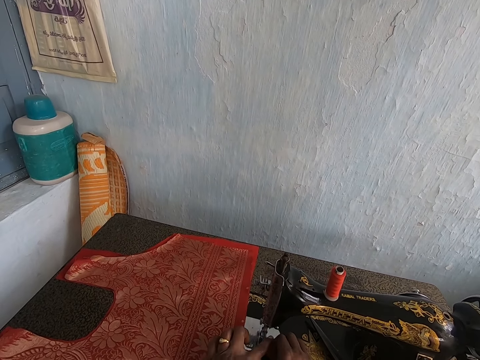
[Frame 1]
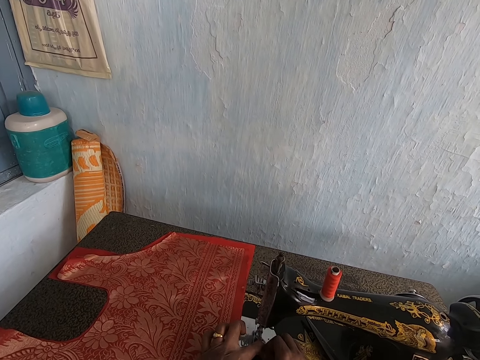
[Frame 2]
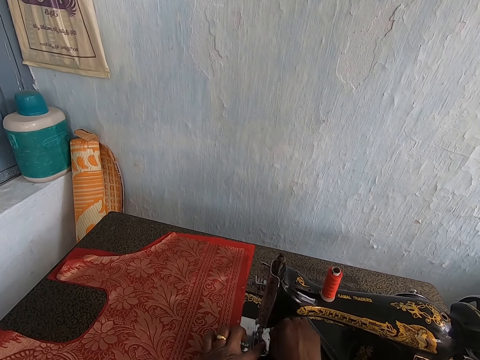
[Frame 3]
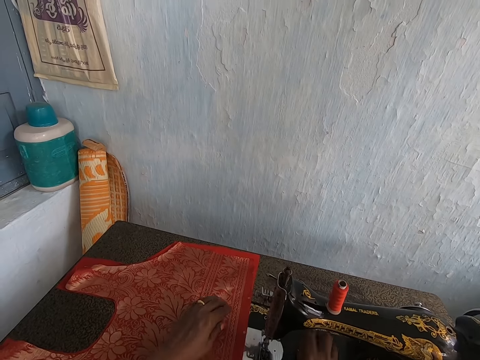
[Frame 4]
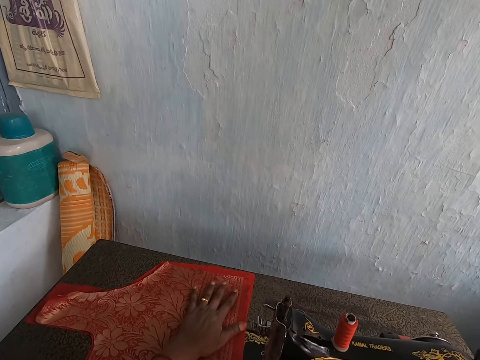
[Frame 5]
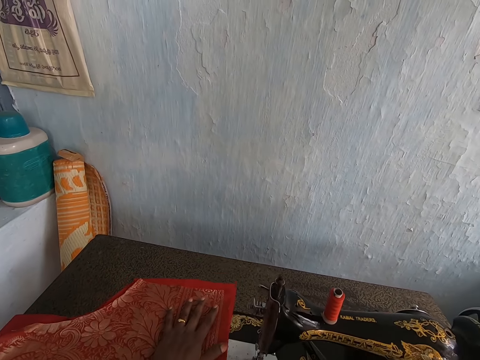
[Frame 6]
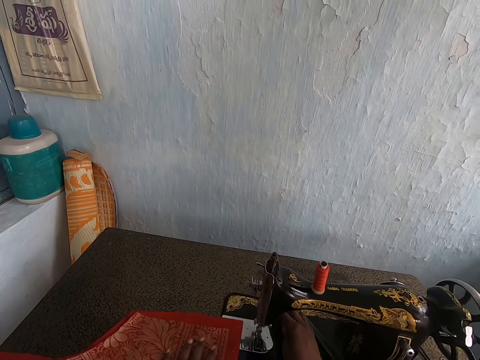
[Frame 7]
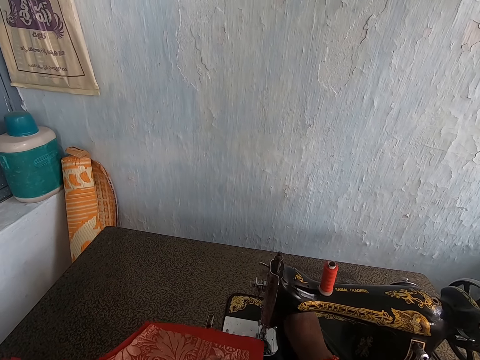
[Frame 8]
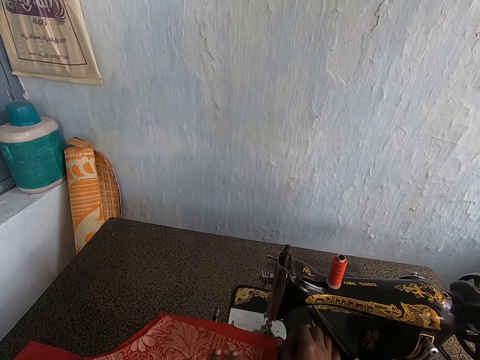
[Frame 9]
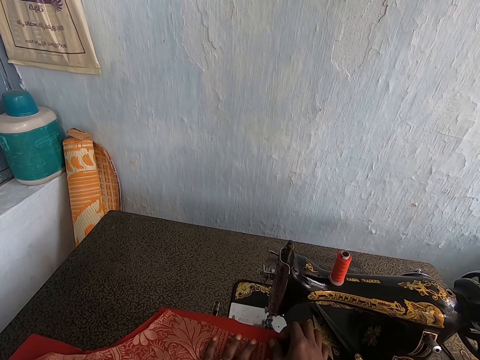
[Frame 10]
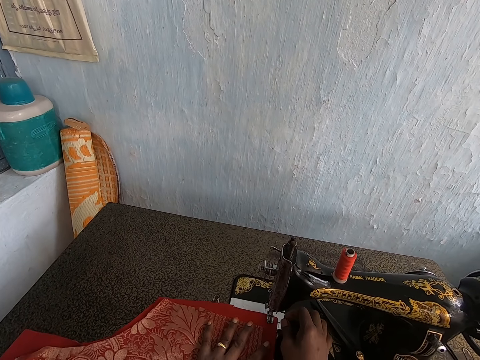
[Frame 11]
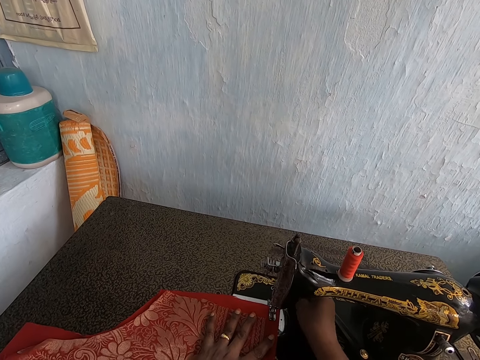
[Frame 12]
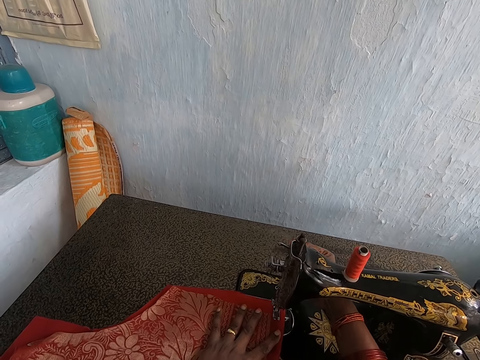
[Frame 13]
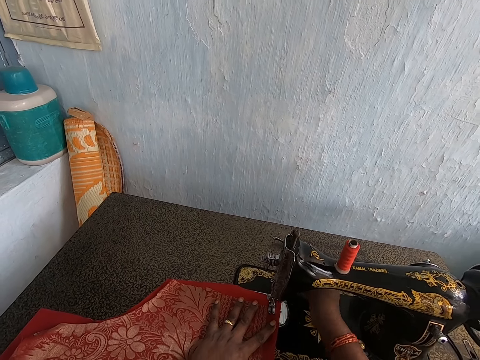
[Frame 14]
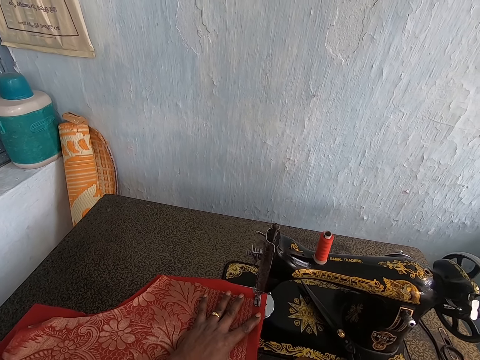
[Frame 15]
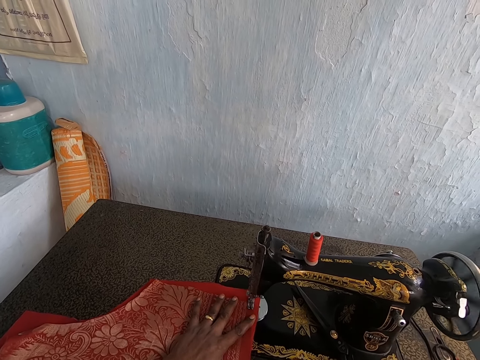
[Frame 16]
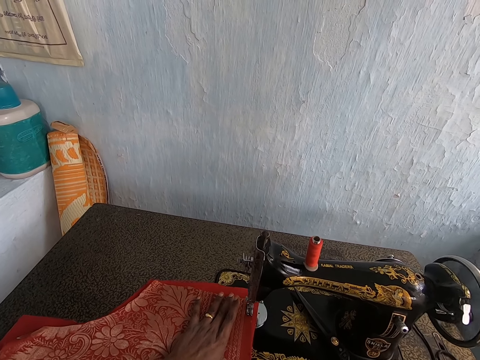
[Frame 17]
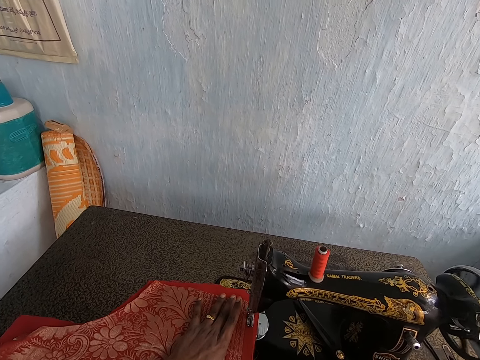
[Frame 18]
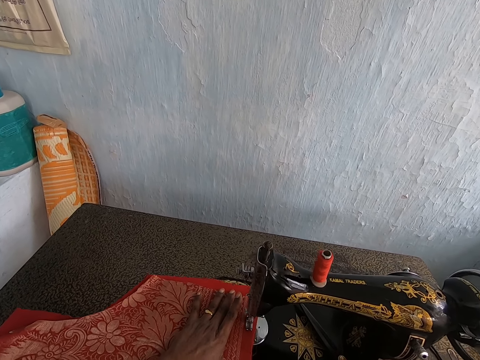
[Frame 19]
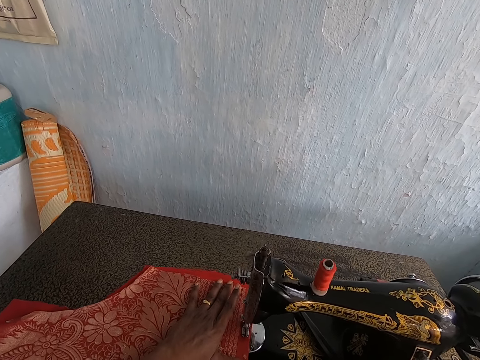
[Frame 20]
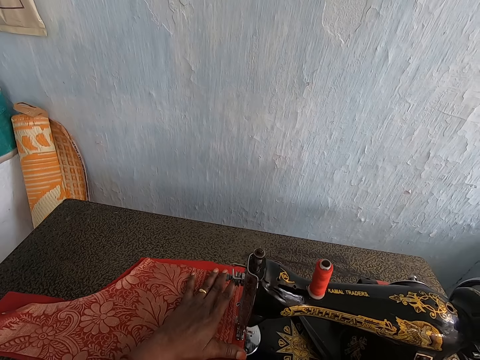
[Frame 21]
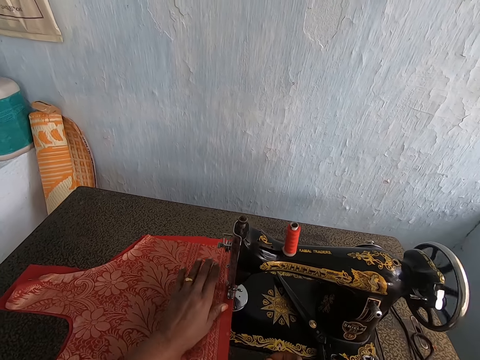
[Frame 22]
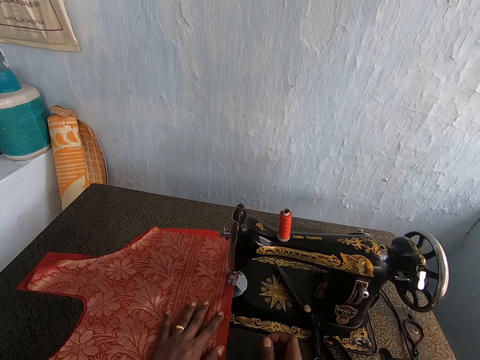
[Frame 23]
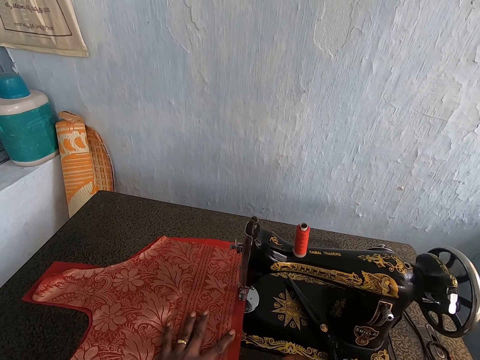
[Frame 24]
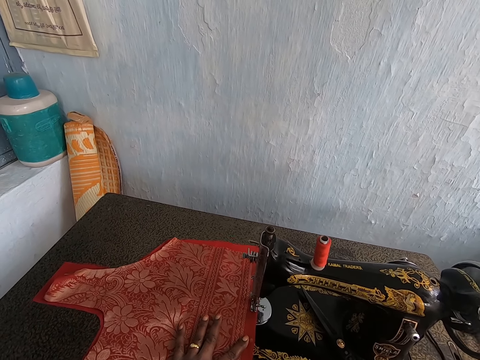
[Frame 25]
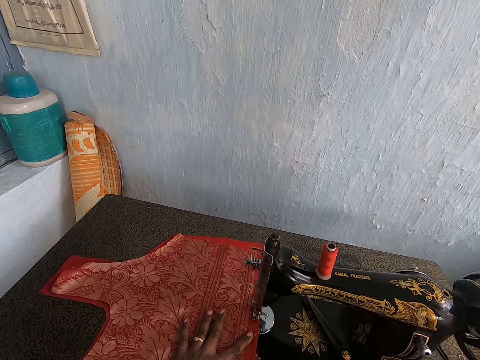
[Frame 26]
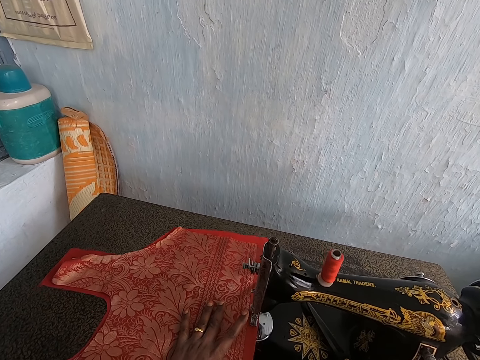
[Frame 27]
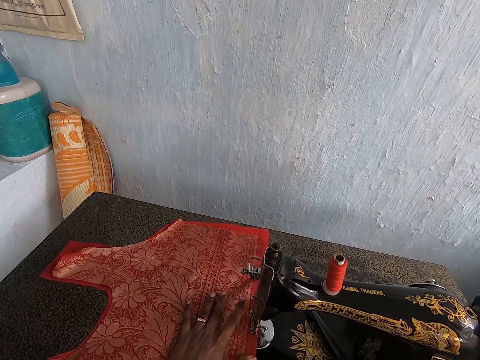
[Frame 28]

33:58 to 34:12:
The camera wearer fixes the thread on the machine. She moves the cloth towards the needle. She holds the thread with the right hand. She lifts the machine lever with her right hand. She puts the cloth on the slide panel. She adjusts something at the back of the machine. She puts down the machine lever with her right hand. She puts the cloth on the slide panel. She sews the clothes with the sewing machine. She removes the hand from the cloth and holds the cloth with the left hand. She sews the cloth with the sewing machine.

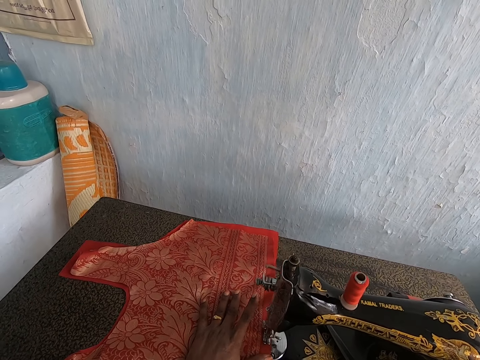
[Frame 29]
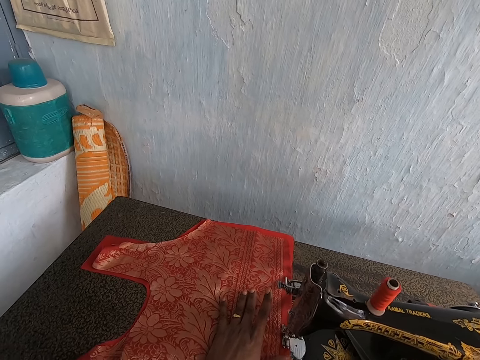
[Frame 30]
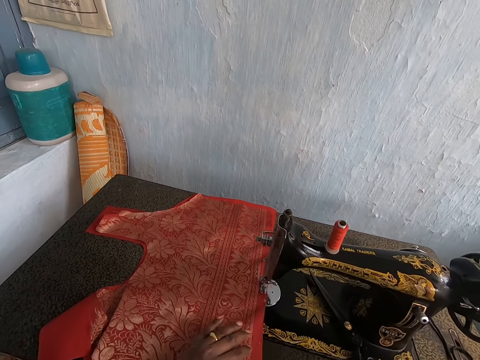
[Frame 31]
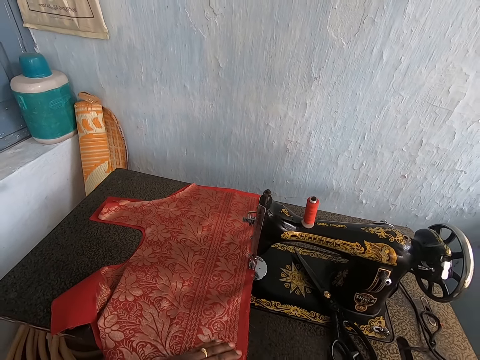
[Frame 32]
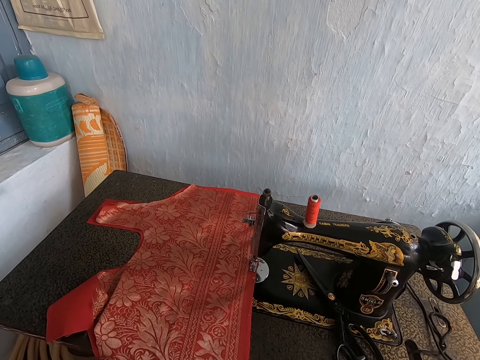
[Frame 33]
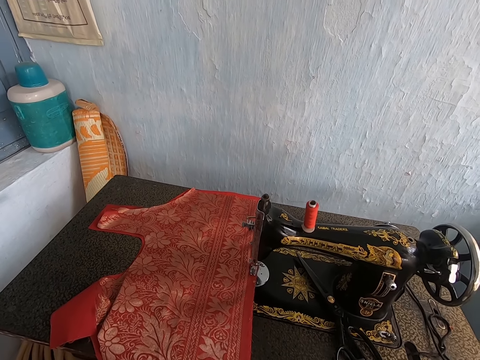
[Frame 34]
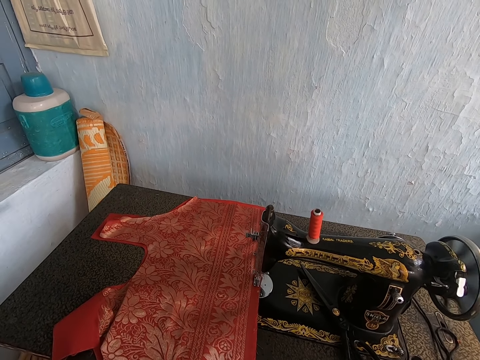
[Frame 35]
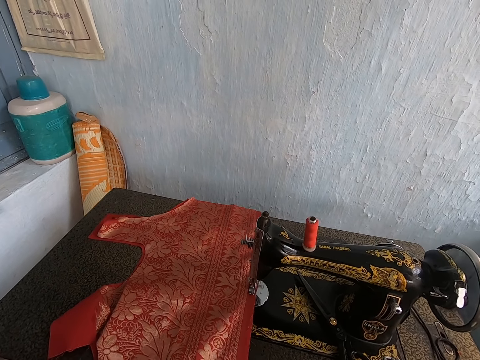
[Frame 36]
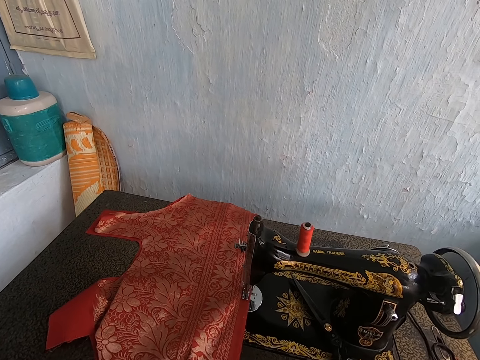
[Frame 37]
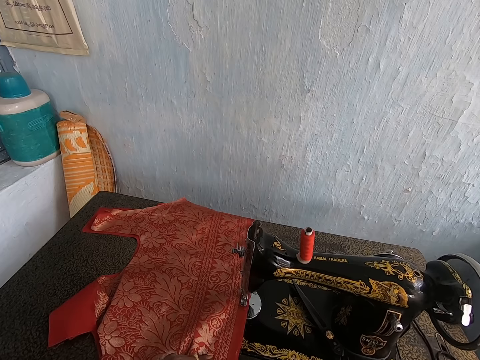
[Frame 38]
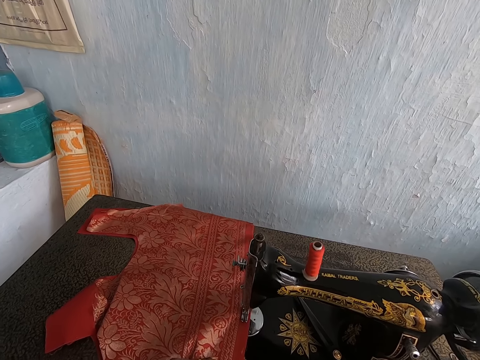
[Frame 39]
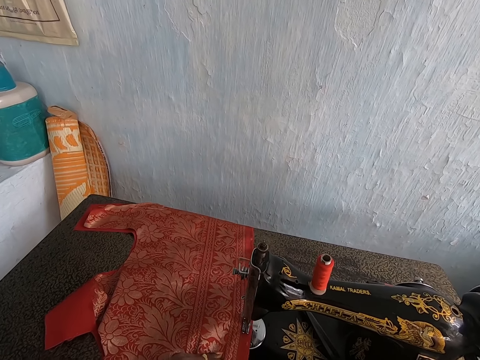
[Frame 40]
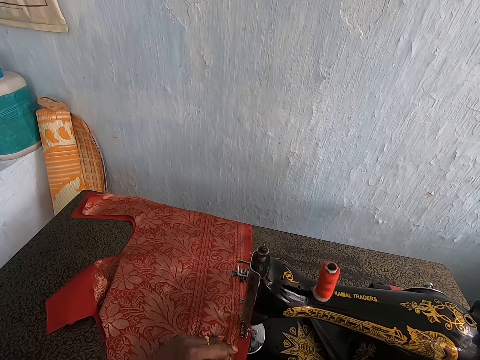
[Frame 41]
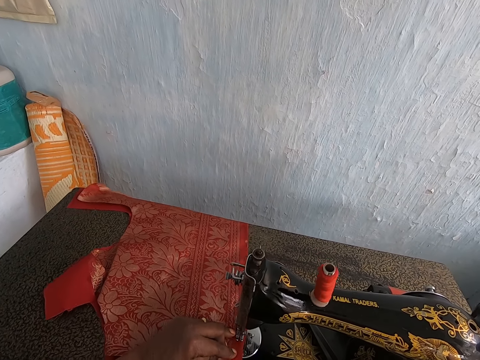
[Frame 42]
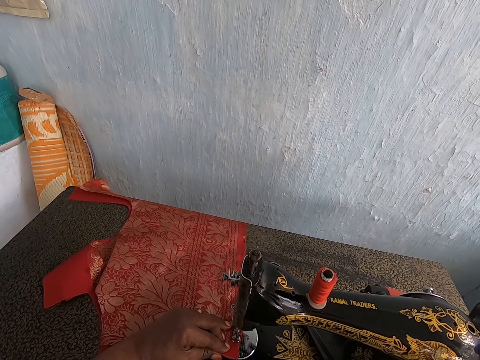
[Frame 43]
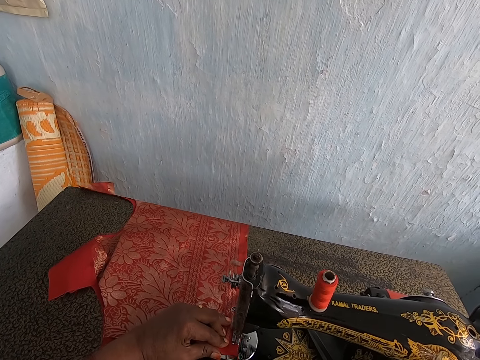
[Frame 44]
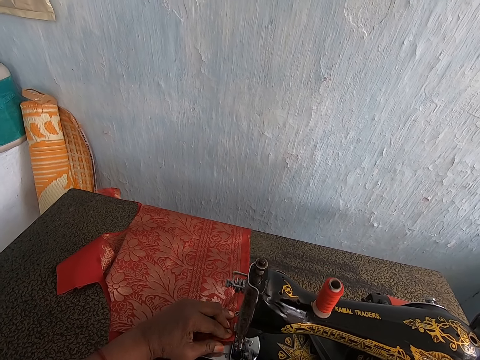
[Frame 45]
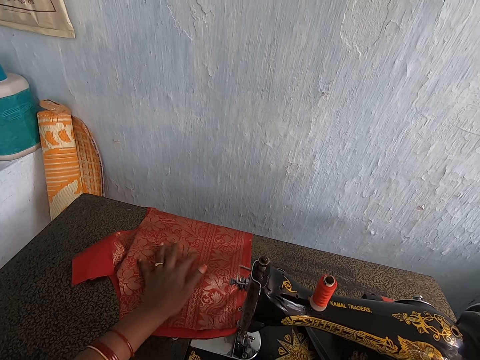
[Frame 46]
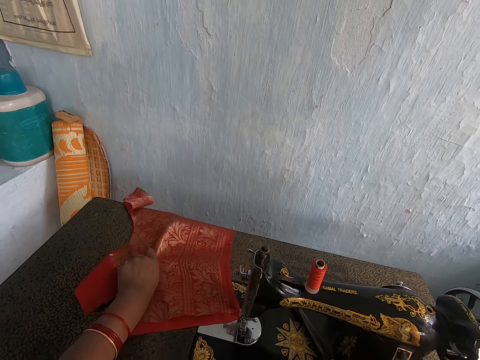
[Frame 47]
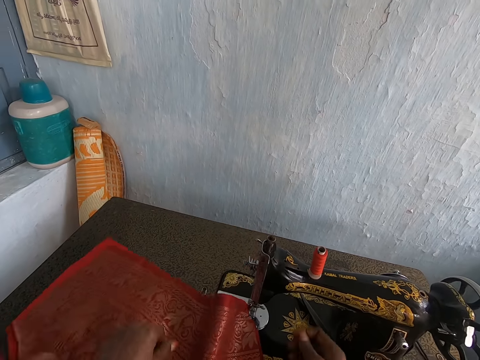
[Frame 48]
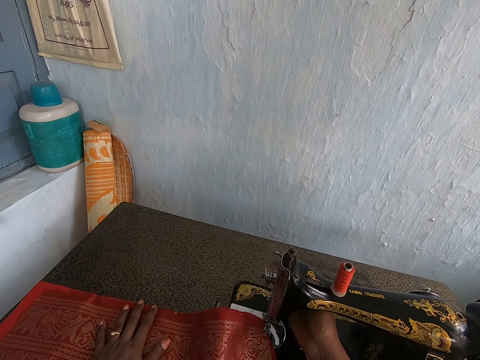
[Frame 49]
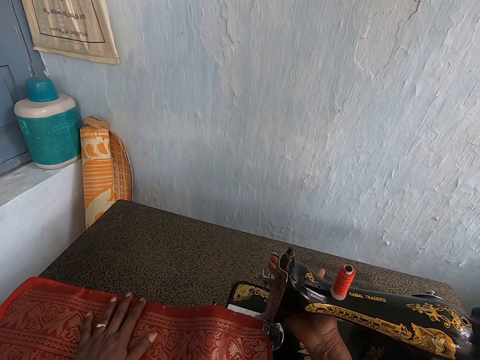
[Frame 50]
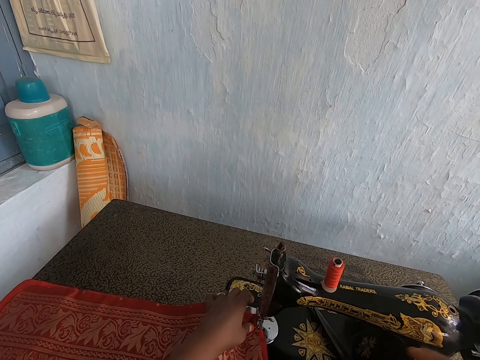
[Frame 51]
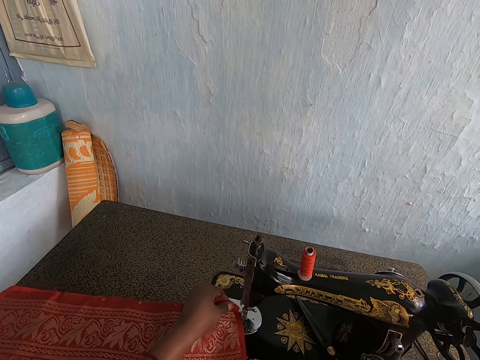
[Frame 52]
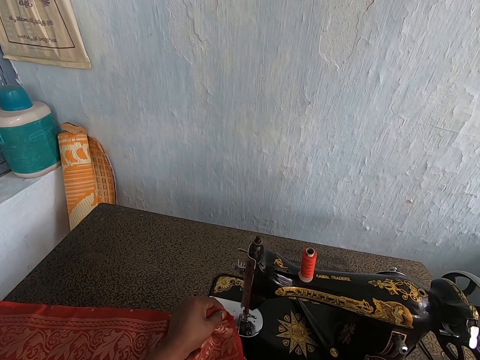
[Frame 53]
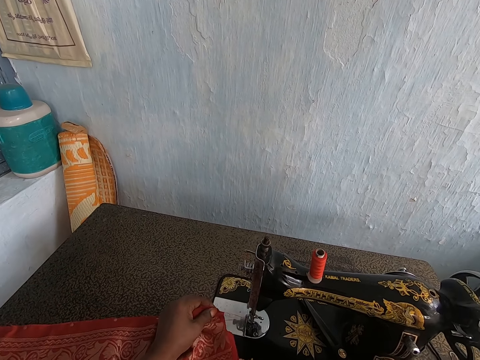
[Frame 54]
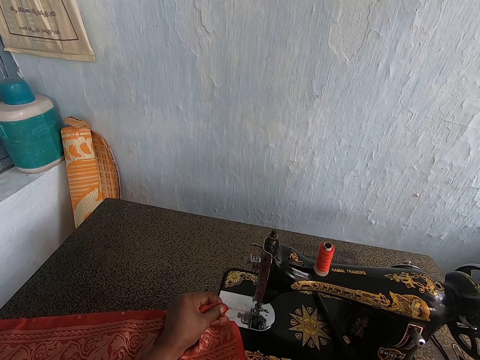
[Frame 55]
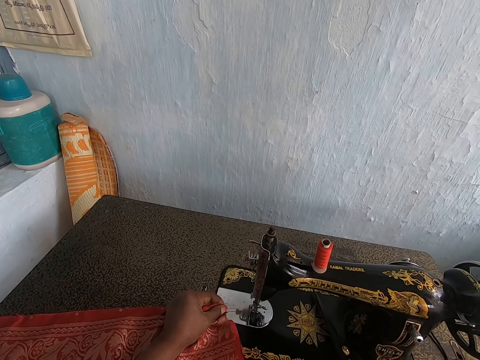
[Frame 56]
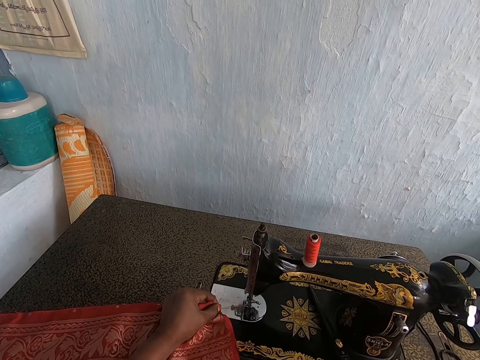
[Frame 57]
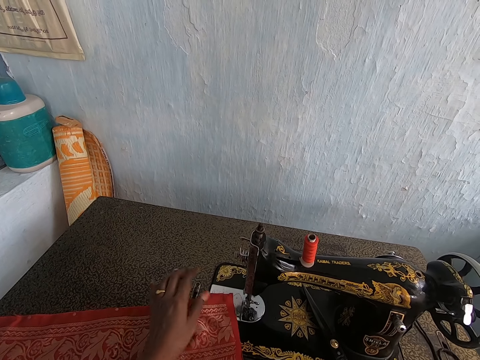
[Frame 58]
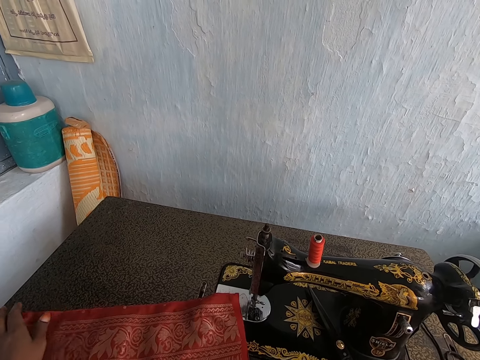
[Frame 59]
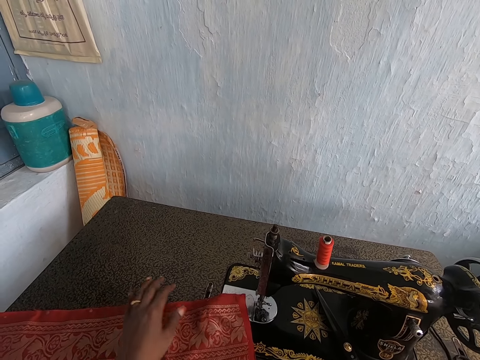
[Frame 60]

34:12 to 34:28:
The camera wearer removes the left hand from the cloth. She sews the cloth with the sewing machine. She removes the left hand from the cloth. She picks the cloth from the machine. She lifts the machine lever with her right hand. She adjusts something on the machine with the right hand. She pulls the cloth from the thread. She touches the scissors. She drops the cloth on the machine.
